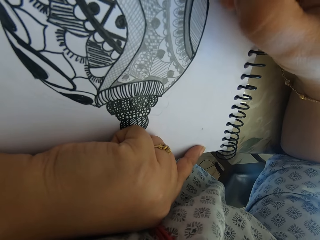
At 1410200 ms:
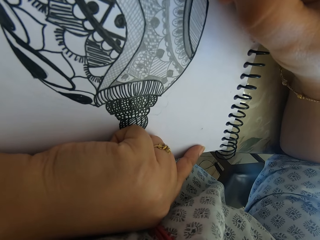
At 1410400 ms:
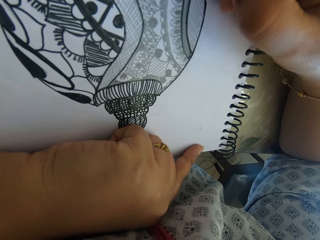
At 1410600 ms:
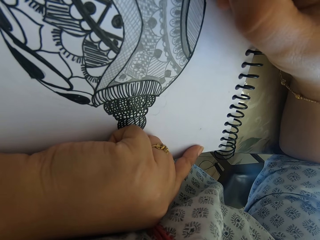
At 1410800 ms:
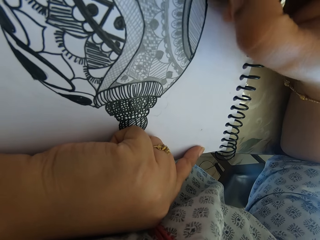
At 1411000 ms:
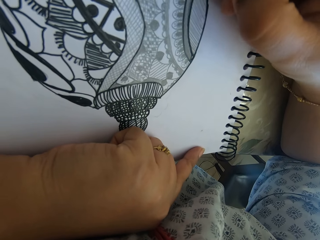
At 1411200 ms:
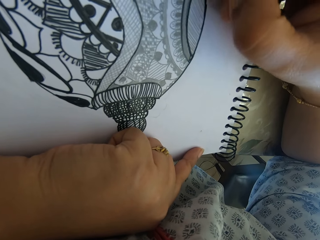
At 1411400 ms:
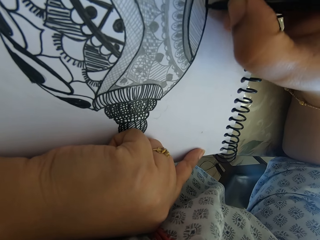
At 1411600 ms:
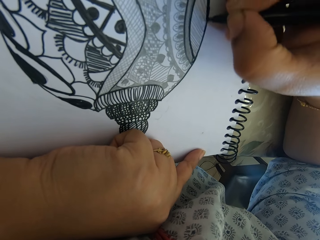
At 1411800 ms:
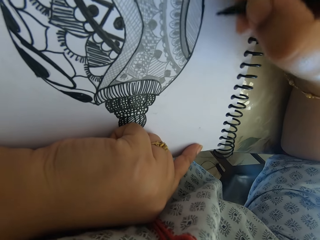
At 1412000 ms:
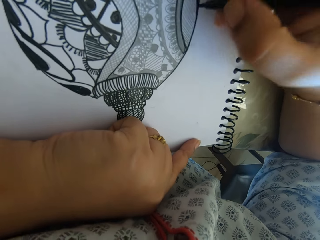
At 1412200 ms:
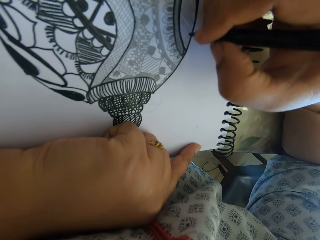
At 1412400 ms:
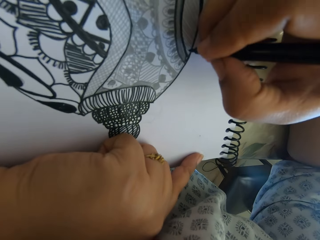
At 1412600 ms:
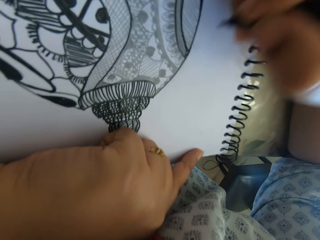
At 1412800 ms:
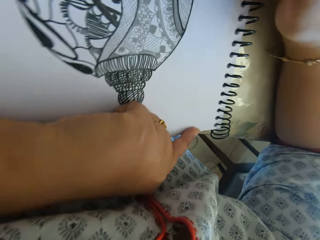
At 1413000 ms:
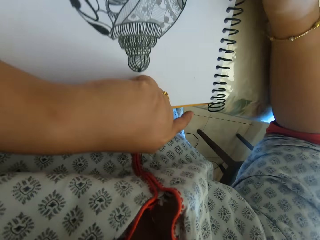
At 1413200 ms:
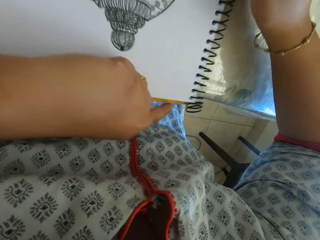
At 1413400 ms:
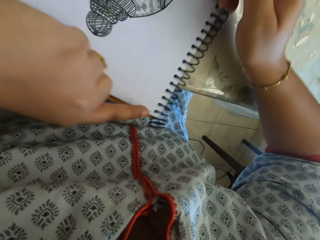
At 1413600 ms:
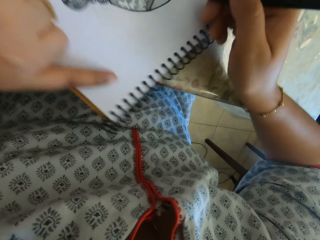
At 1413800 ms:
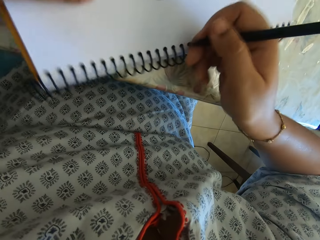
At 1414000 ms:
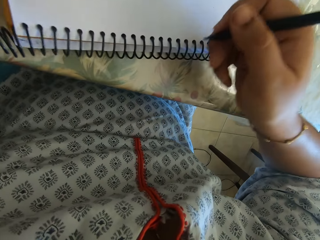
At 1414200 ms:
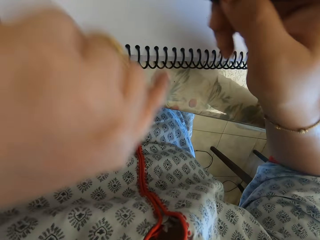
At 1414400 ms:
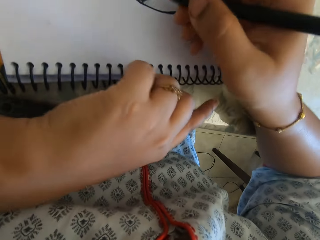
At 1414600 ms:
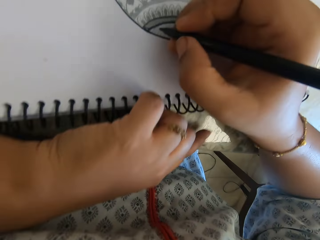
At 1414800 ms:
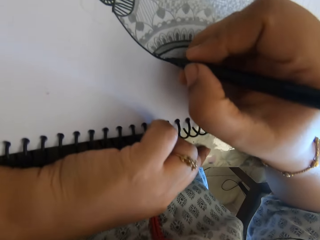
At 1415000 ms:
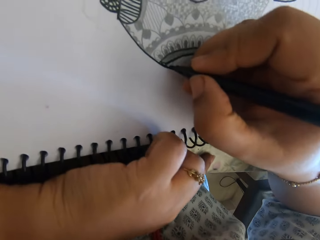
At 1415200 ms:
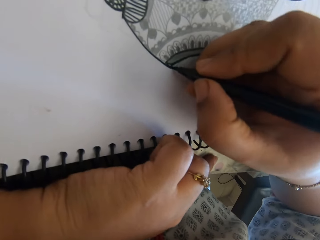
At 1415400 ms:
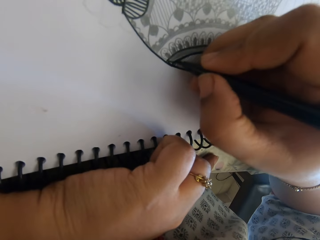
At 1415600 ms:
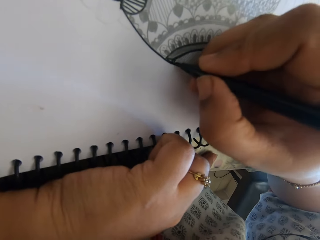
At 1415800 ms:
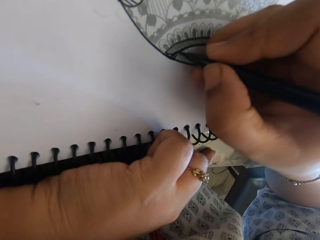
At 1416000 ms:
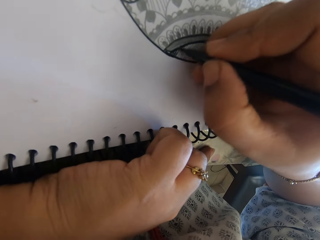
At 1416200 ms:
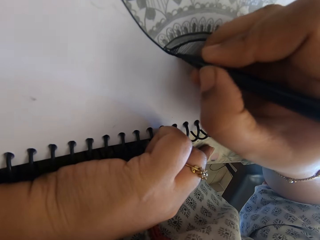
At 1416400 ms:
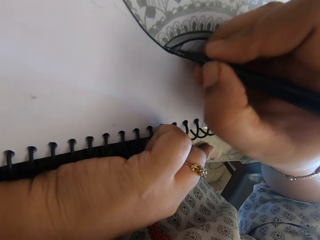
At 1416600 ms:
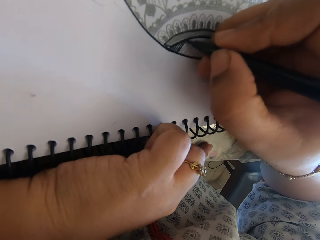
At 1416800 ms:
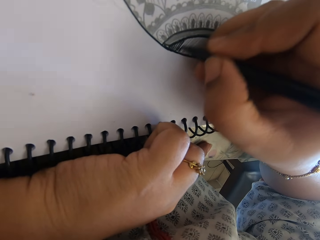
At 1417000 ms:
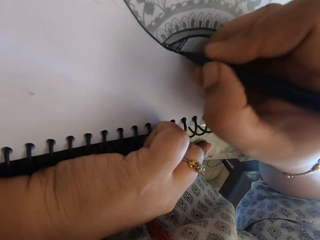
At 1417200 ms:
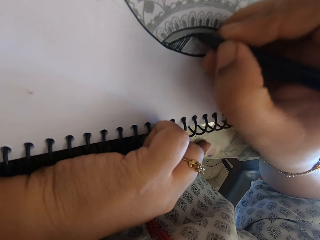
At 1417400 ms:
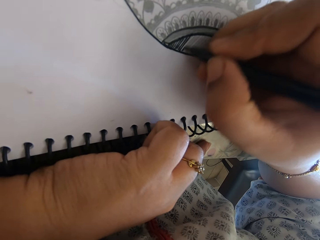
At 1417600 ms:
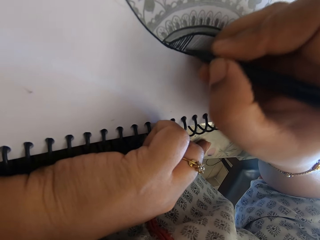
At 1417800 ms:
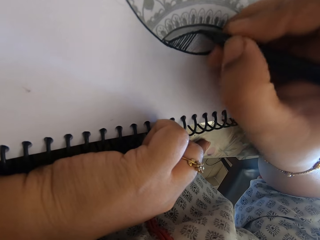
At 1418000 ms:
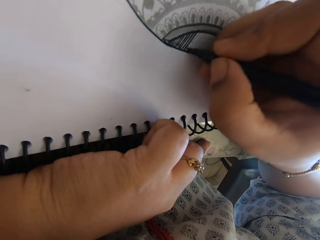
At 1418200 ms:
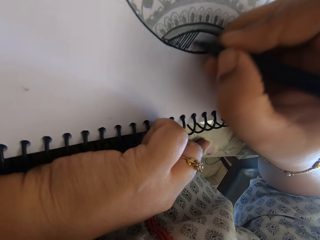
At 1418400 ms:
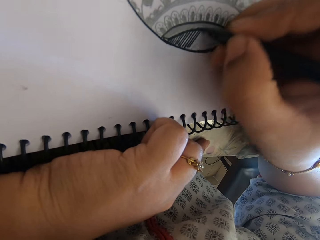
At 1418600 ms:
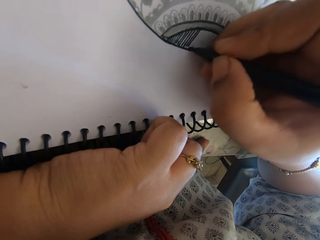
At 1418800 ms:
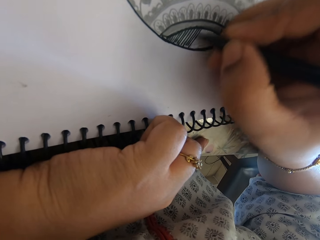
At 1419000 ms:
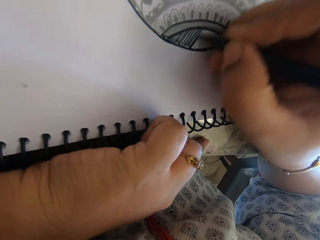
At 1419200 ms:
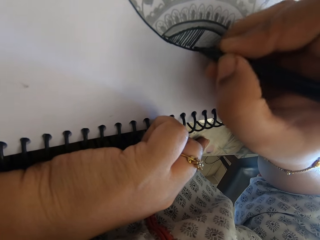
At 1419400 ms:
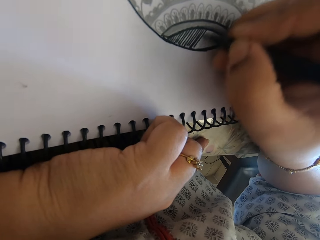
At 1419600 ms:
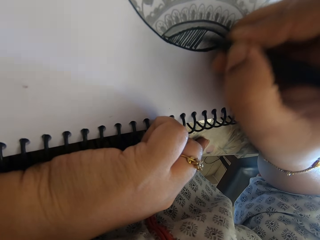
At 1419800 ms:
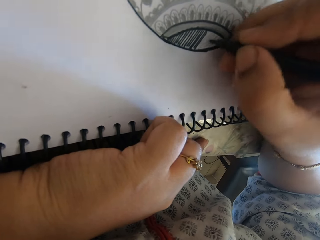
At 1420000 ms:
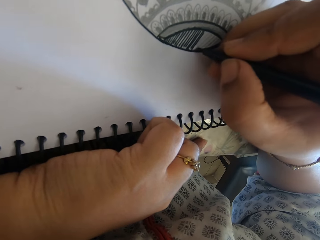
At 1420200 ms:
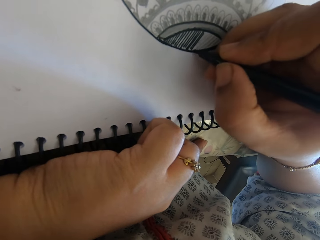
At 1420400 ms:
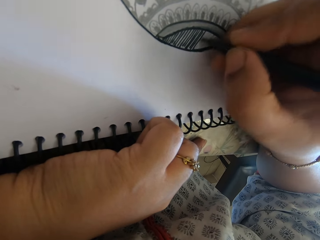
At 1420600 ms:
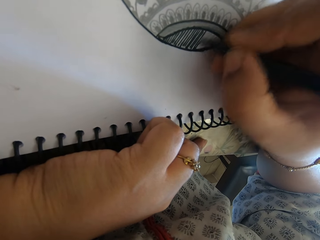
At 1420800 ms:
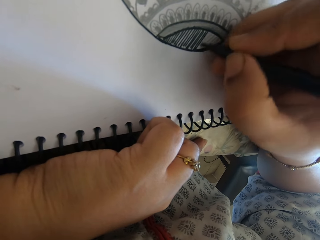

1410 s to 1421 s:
The camera wearer turns the book. They draw.

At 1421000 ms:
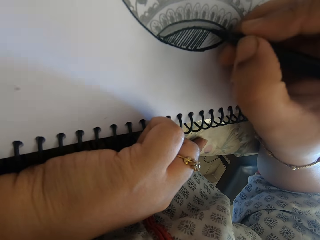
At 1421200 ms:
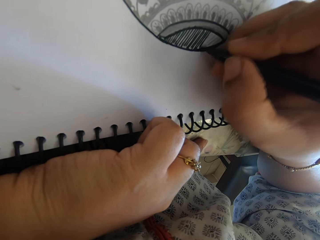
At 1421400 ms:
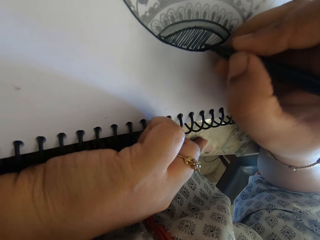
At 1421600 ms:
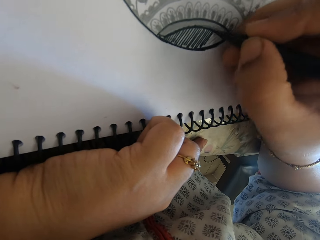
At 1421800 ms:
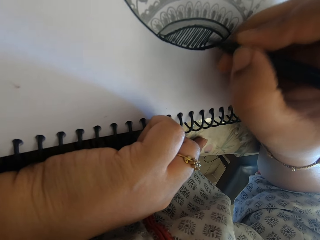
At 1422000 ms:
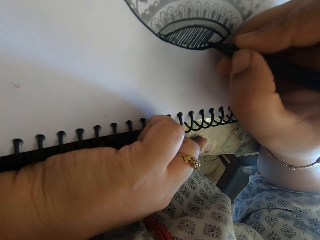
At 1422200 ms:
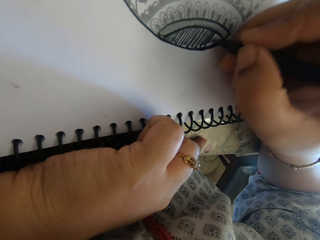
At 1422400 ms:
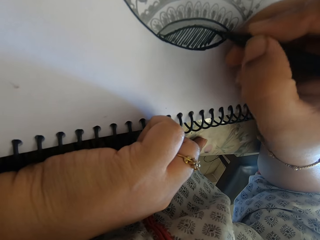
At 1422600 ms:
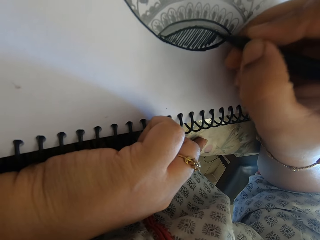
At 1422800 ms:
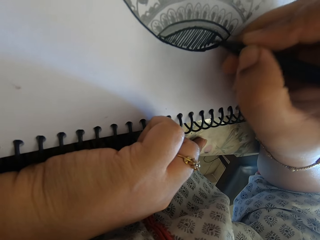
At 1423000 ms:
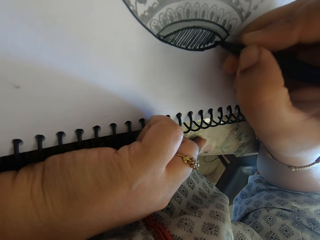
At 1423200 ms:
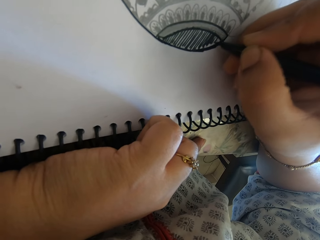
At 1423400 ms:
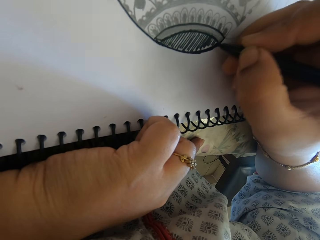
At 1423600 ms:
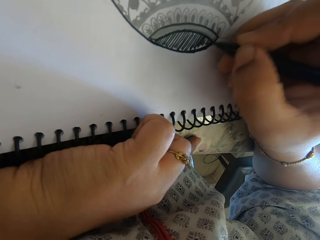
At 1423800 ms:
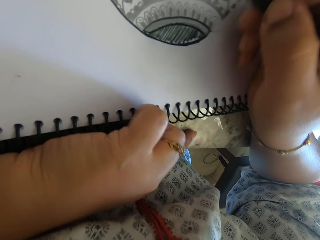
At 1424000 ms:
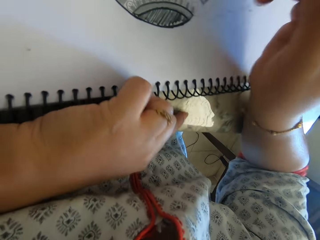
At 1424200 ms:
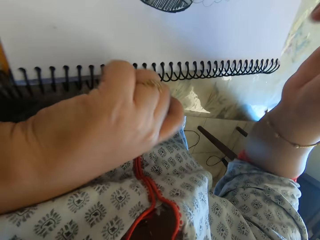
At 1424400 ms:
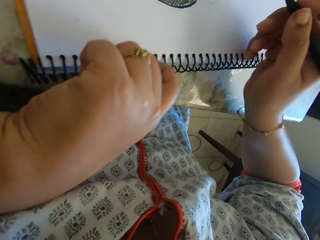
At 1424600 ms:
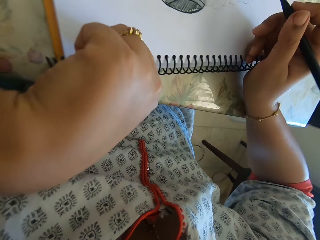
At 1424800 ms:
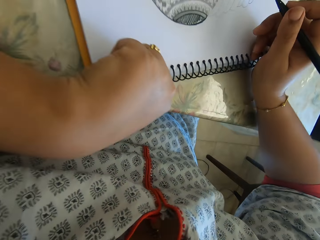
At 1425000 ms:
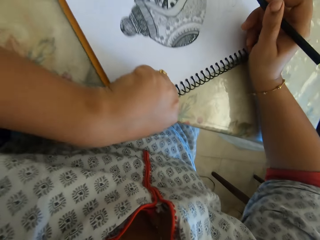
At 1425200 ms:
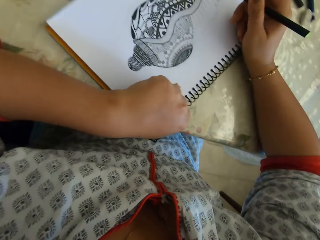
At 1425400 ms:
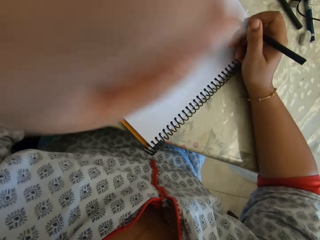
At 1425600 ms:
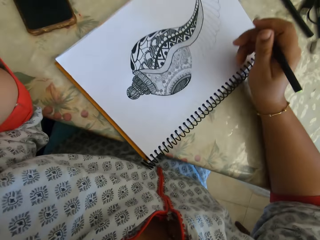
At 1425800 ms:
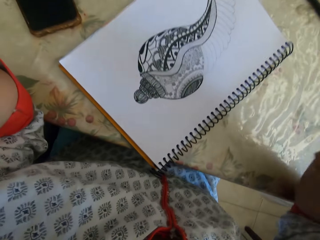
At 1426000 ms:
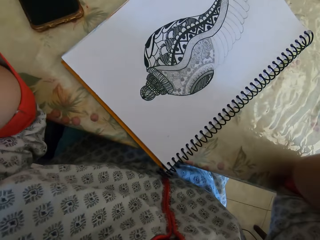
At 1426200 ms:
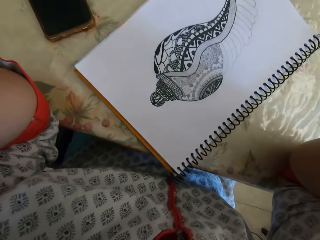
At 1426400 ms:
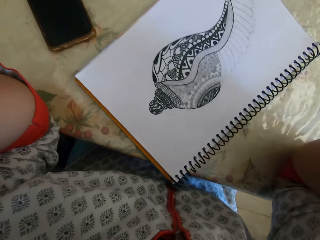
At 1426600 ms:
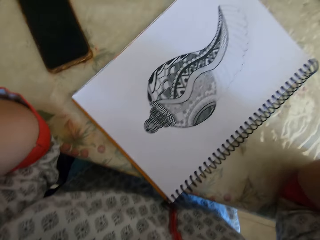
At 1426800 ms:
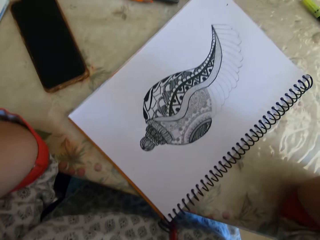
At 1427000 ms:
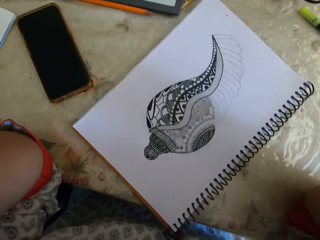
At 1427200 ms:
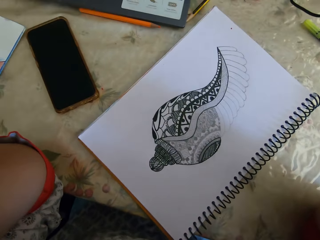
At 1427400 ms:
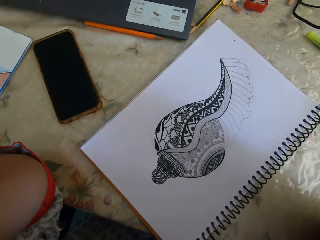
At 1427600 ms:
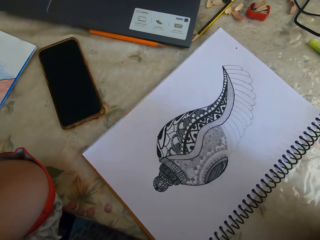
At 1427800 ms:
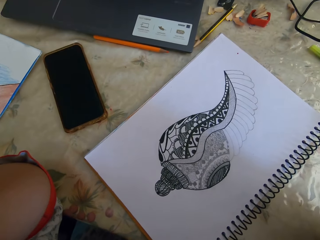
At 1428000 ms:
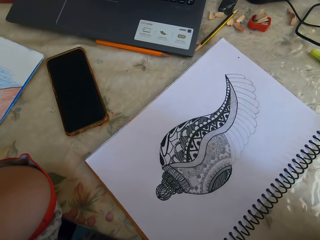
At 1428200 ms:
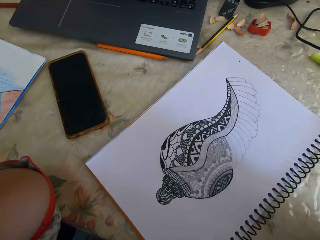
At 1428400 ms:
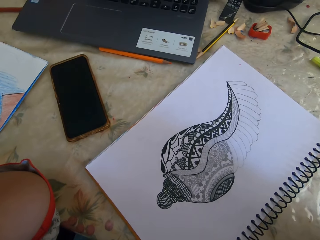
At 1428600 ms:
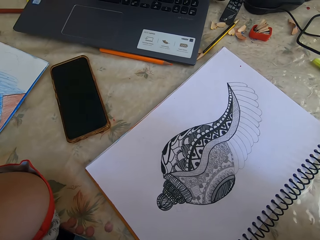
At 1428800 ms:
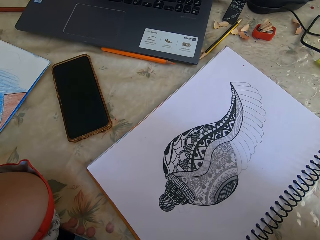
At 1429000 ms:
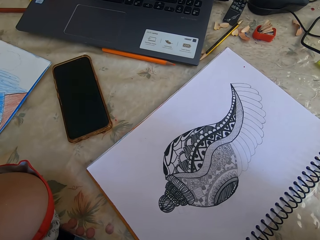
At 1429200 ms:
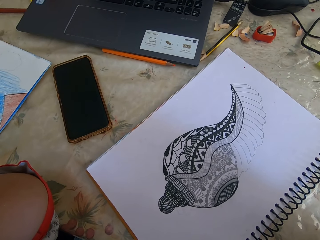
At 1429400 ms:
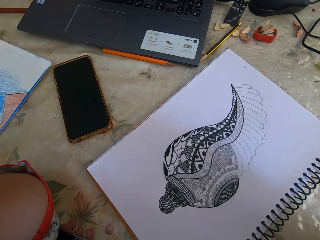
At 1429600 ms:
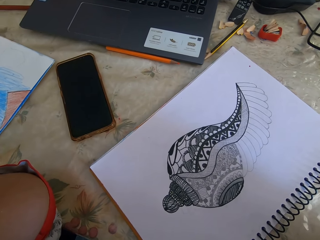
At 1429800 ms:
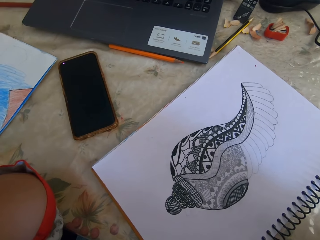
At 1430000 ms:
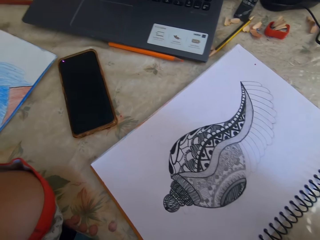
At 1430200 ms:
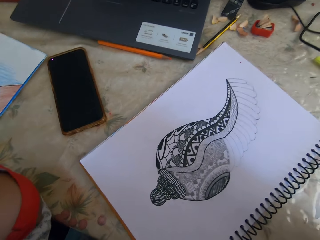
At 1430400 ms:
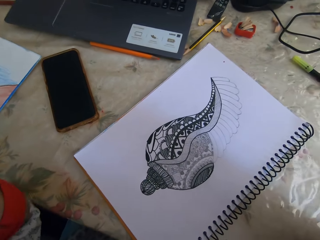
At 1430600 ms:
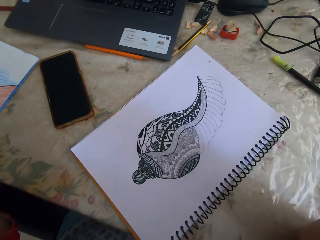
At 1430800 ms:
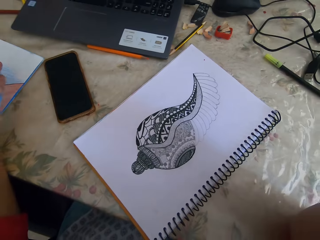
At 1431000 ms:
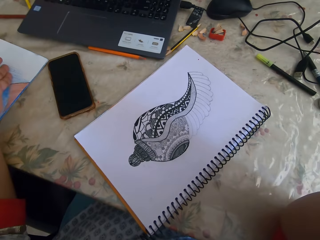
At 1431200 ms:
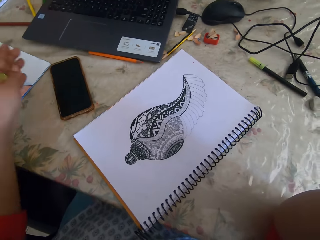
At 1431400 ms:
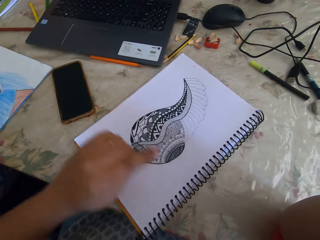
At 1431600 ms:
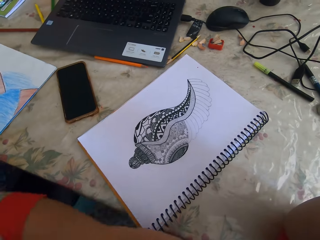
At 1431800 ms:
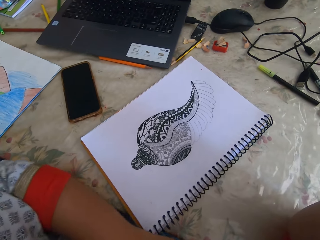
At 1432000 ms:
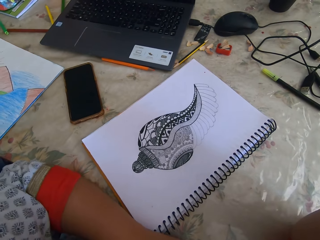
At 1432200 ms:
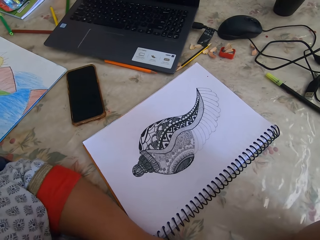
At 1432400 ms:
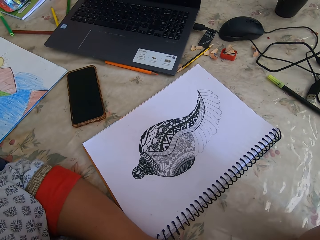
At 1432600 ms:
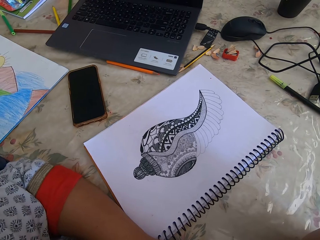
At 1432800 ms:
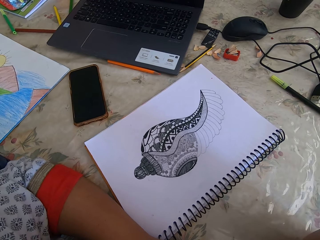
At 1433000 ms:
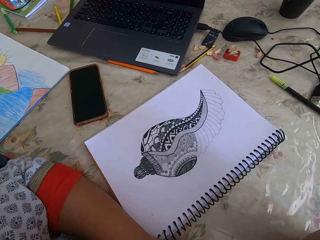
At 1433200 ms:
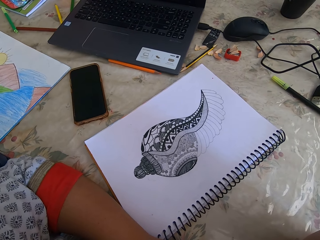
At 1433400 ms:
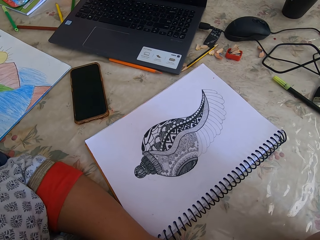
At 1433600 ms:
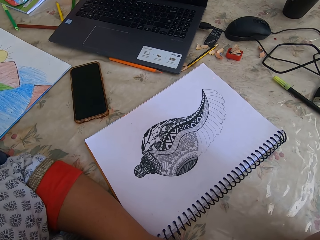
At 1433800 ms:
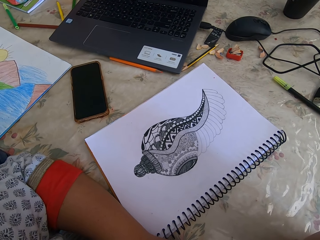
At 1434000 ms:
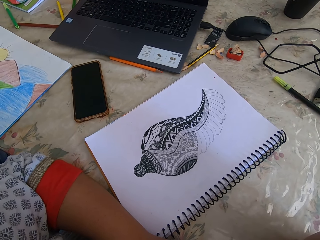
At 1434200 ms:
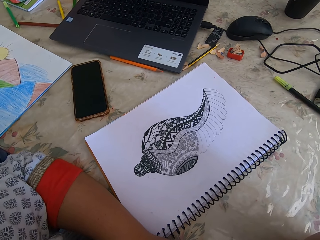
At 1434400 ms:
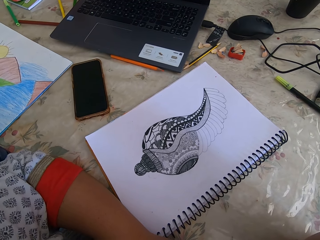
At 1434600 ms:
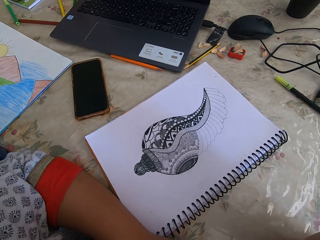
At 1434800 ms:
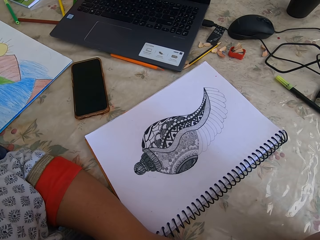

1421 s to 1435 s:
The camera wearer talks. They turn the book. They lift the left hand. They move the right hand. They talk with gestures.
